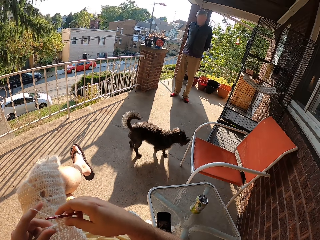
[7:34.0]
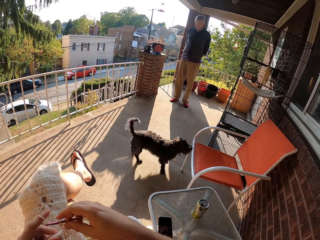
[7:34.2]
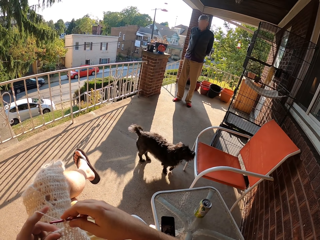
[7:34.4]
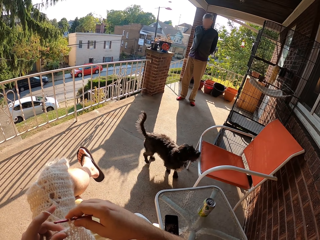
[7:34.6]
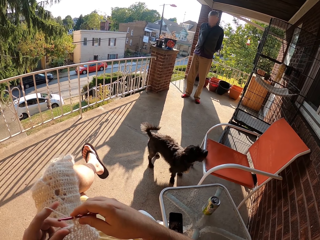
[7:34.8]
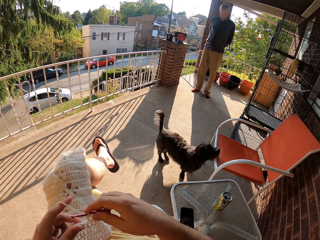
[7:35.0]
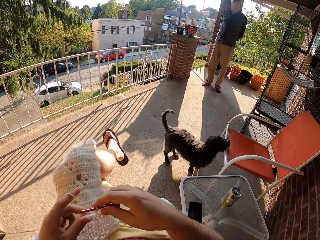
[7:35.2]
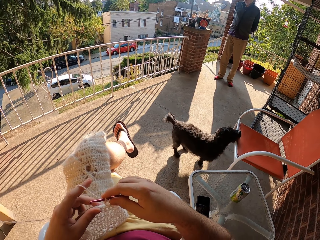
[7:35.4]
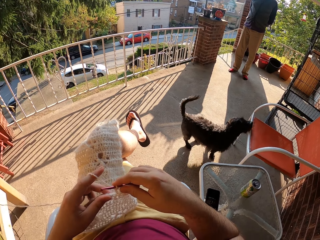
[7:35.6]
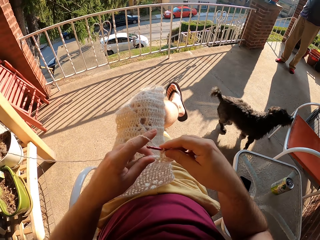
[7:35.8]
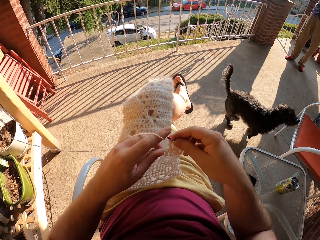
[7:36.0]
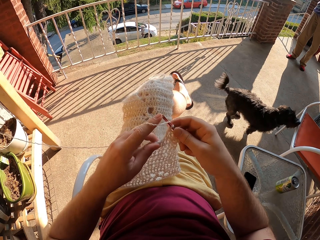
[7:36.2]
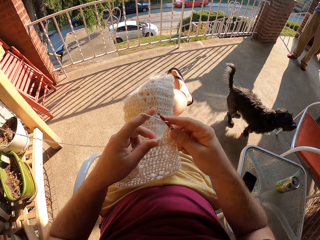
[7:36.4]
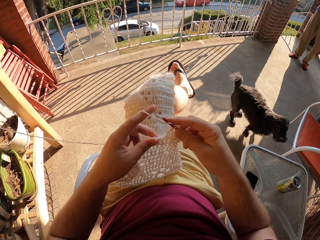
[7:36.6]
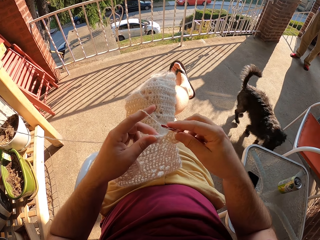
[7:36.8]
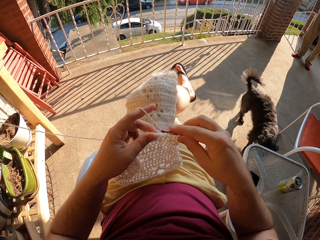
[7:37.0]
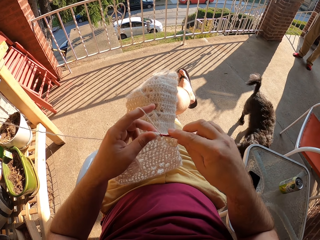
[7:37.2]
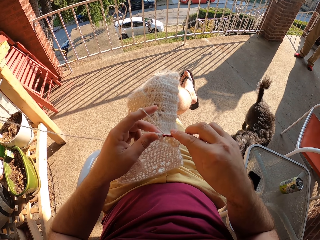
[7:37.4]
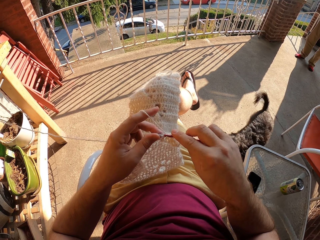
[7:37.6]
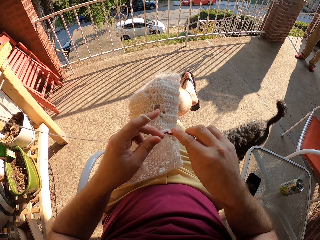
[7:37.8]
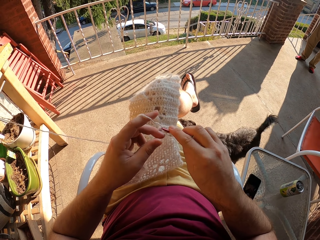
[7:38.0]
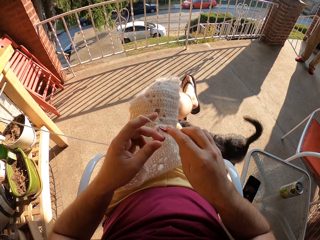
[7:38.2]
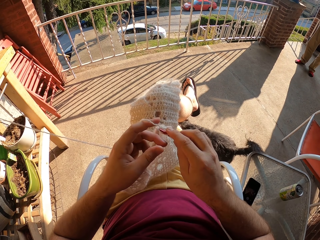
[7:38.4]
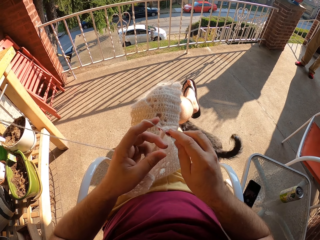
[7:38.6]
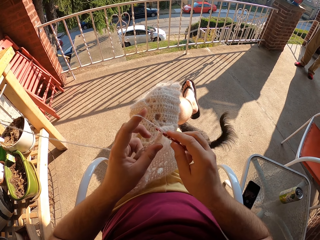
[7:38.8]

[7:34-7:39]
The camera wearer looks around the compound.

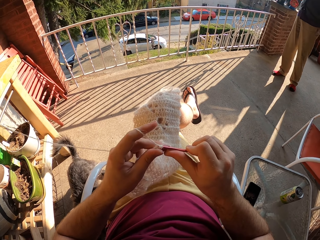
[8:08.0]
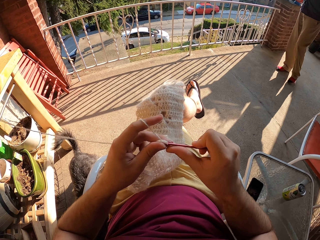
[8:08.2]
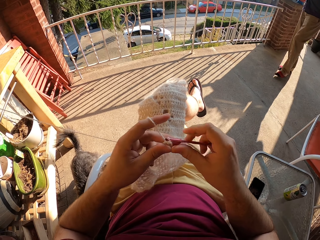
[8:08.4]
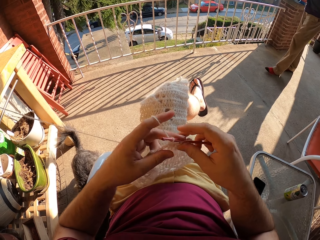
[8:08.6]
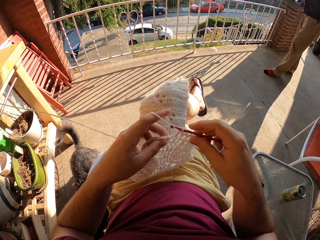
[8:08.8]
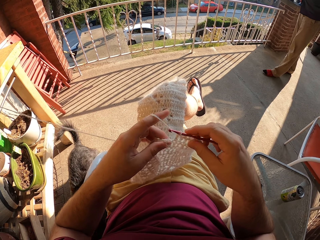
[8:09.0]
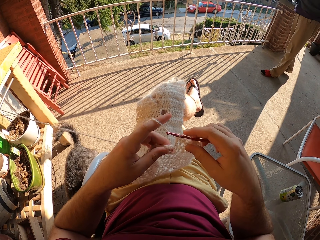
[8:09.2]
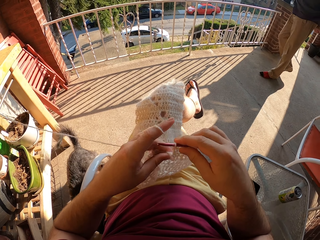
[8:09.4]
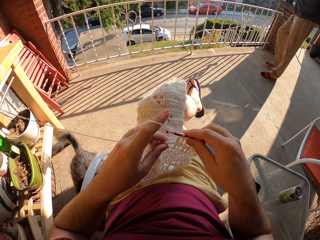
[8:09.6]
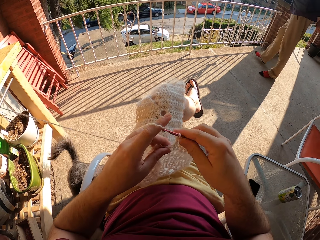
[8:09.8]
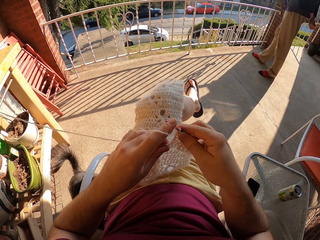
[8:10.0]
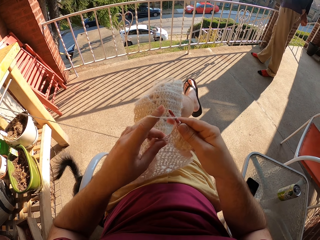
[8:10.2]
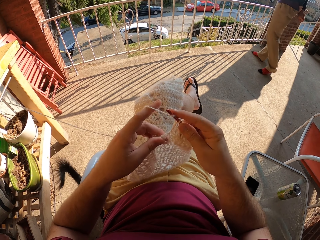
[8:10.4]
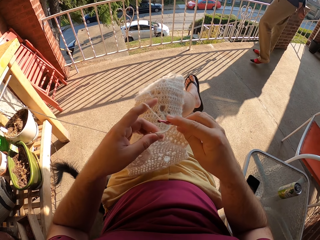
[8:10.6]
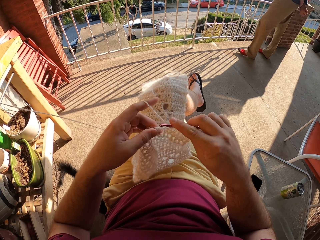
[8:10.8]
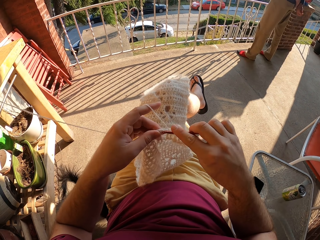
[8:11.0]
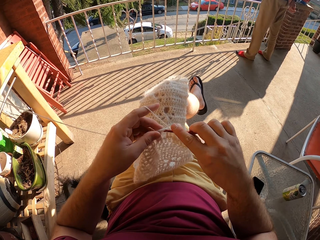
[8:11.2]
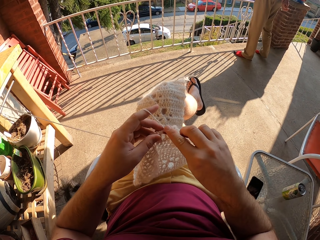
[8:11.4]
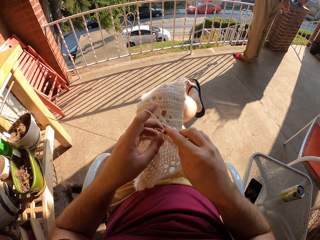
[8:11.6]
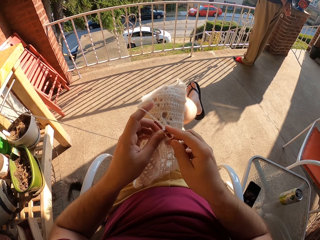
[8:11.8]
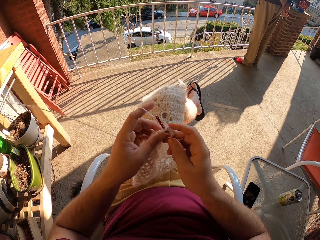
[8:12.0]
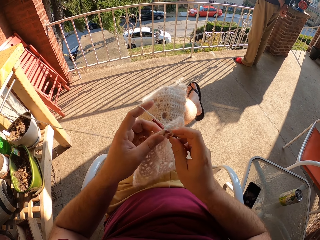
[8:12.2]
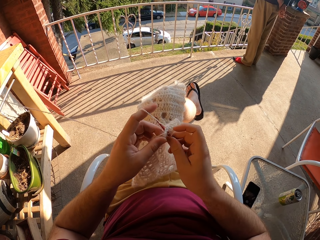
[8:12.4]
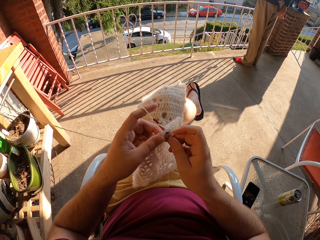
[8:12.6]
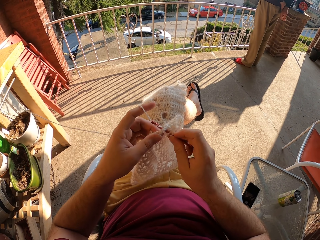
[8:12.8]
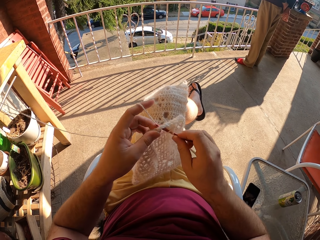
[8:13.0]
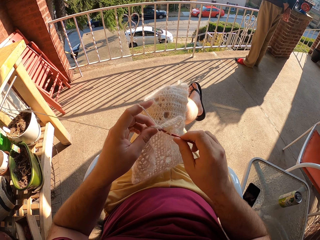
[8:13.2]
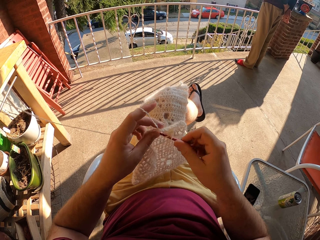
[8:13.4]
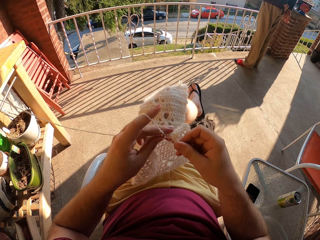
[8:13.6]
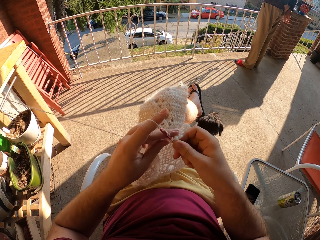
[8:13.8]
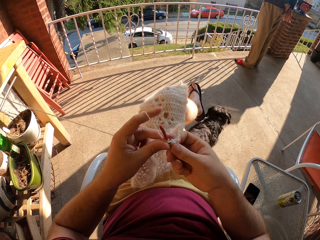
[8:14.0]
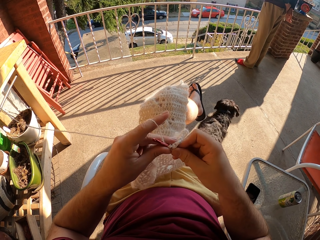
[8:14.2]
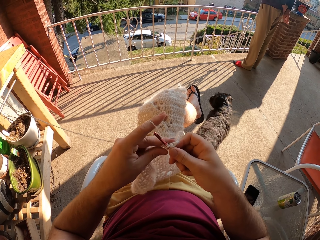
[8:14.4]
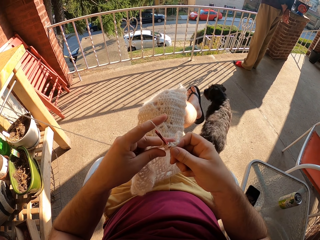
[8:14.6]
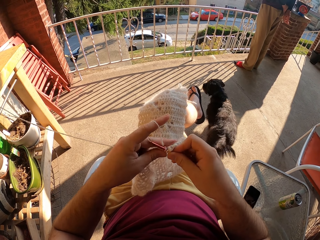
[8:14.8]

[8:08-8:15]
A person moves in the compound.

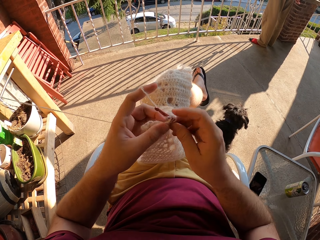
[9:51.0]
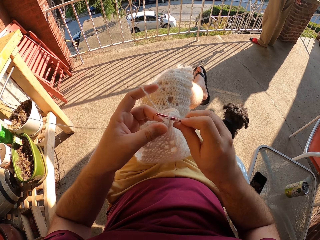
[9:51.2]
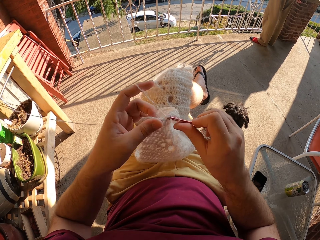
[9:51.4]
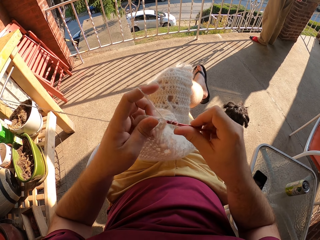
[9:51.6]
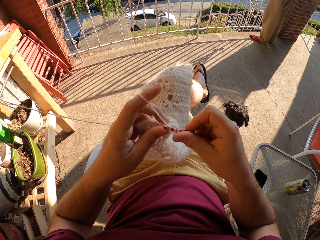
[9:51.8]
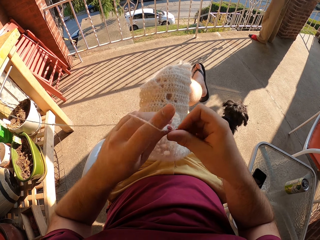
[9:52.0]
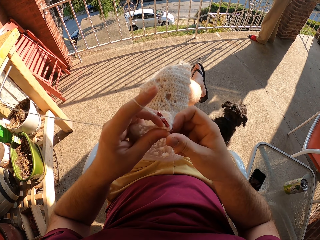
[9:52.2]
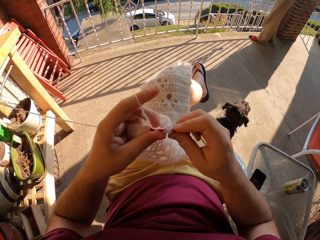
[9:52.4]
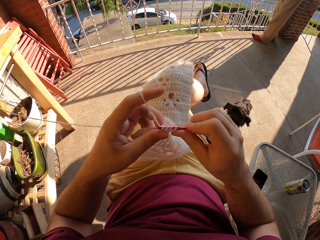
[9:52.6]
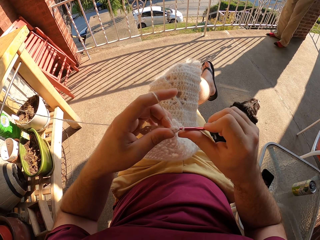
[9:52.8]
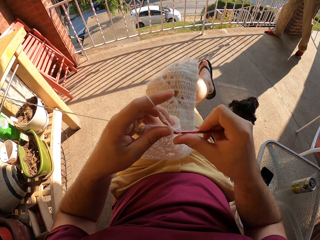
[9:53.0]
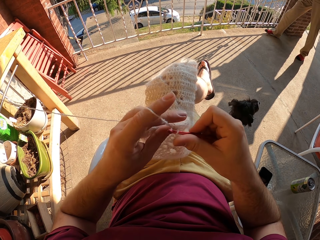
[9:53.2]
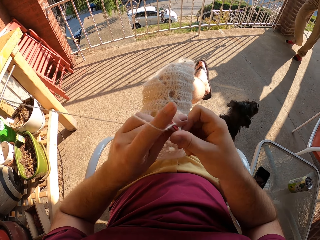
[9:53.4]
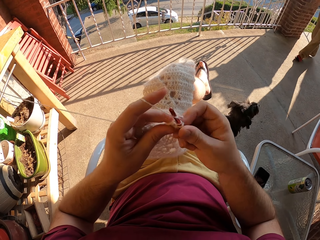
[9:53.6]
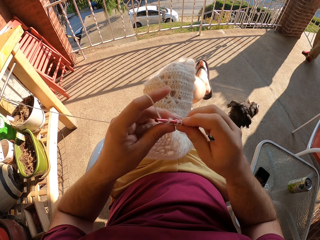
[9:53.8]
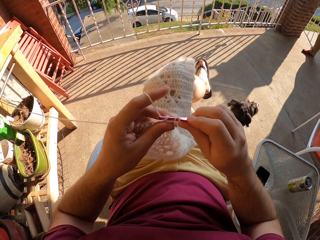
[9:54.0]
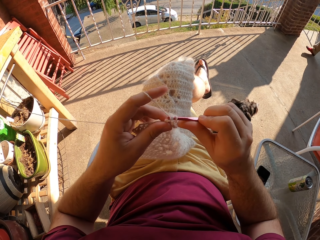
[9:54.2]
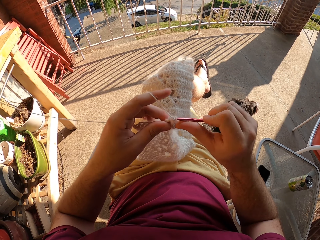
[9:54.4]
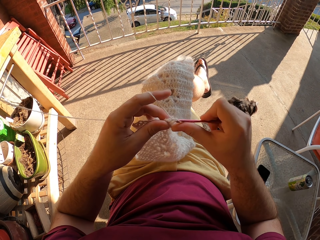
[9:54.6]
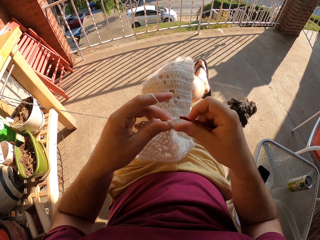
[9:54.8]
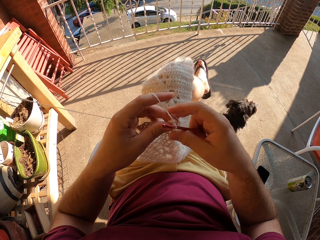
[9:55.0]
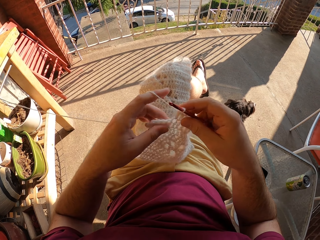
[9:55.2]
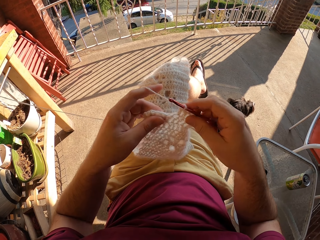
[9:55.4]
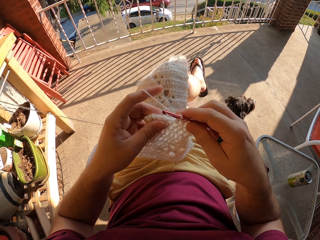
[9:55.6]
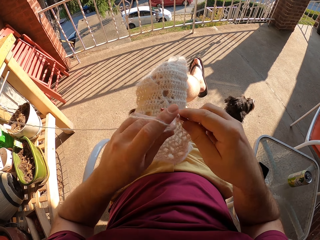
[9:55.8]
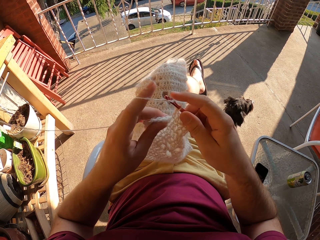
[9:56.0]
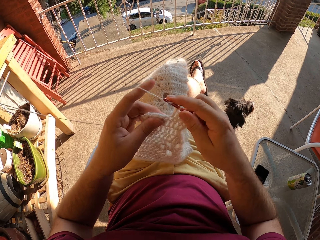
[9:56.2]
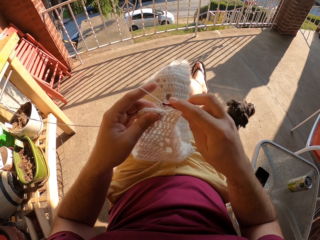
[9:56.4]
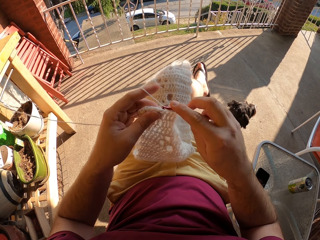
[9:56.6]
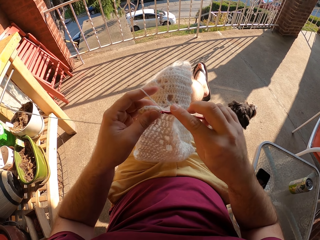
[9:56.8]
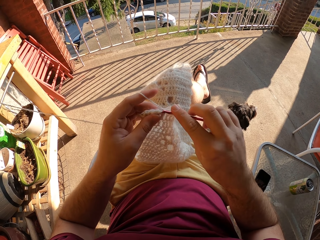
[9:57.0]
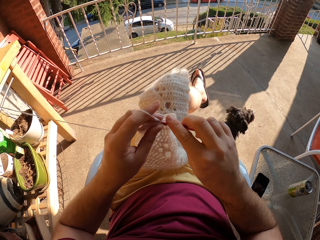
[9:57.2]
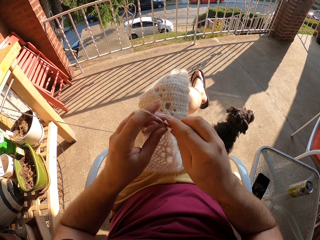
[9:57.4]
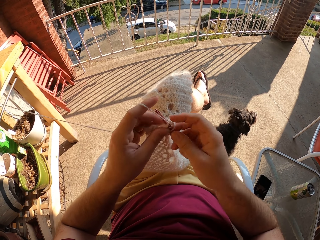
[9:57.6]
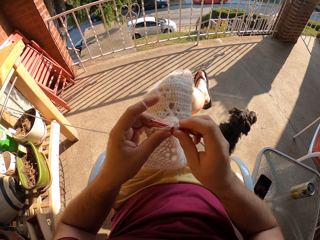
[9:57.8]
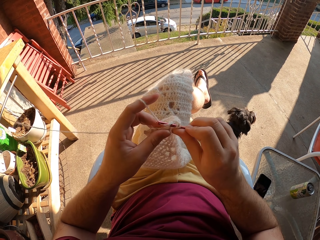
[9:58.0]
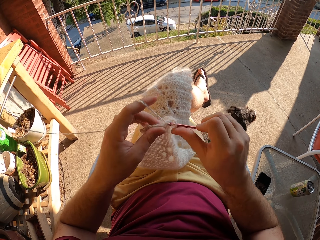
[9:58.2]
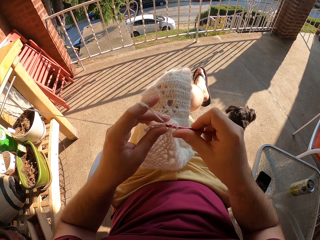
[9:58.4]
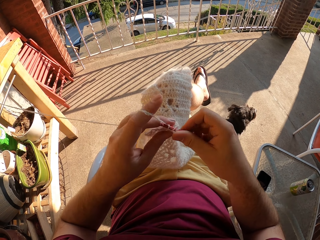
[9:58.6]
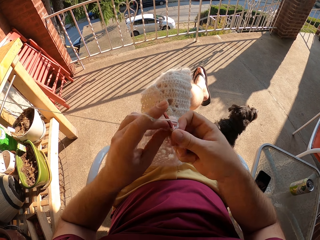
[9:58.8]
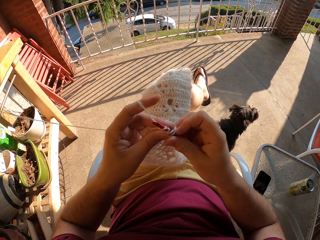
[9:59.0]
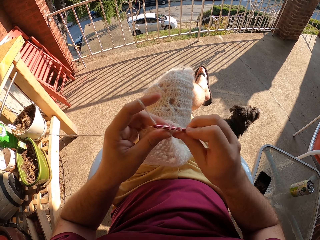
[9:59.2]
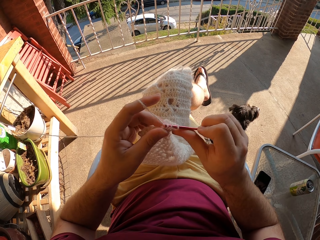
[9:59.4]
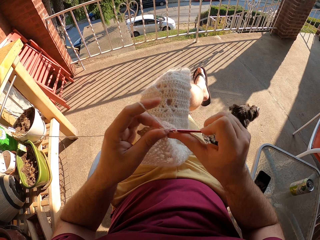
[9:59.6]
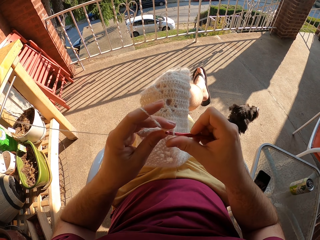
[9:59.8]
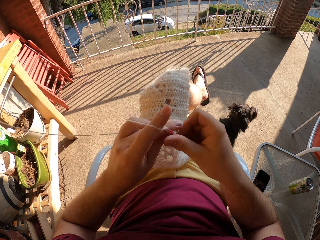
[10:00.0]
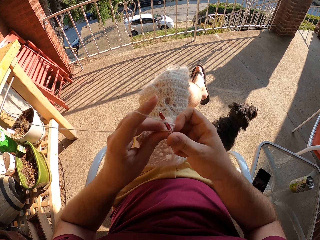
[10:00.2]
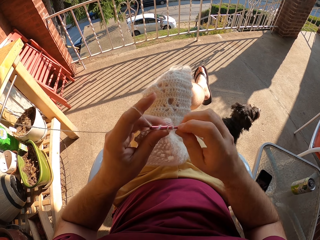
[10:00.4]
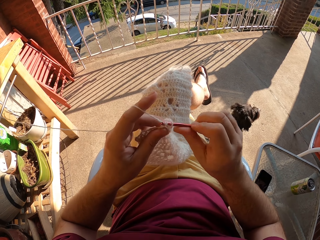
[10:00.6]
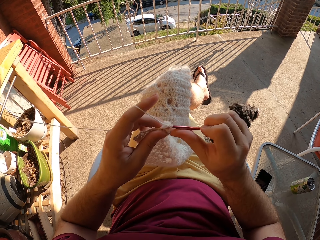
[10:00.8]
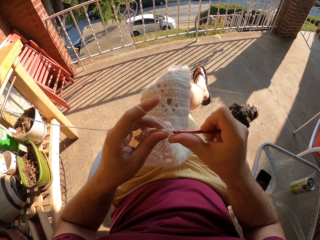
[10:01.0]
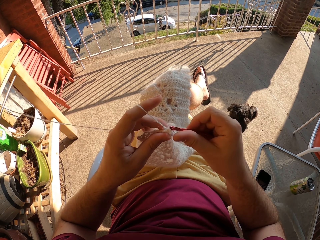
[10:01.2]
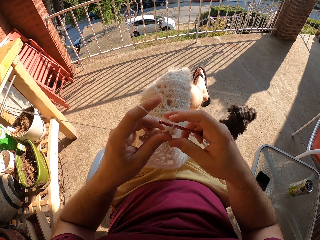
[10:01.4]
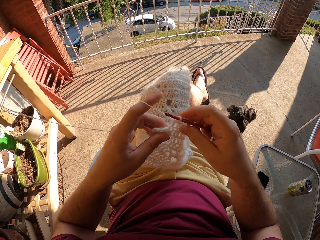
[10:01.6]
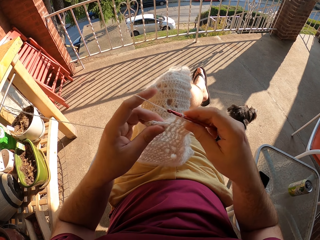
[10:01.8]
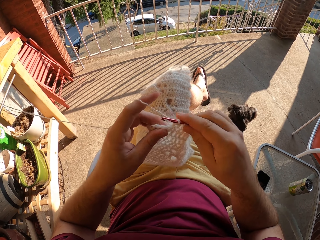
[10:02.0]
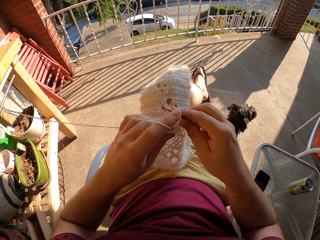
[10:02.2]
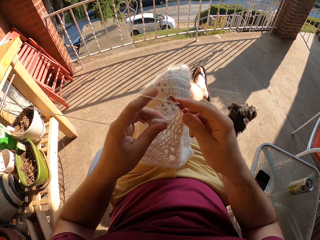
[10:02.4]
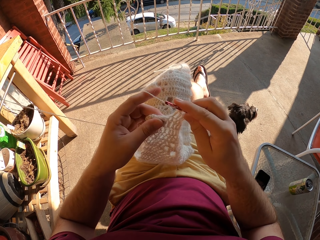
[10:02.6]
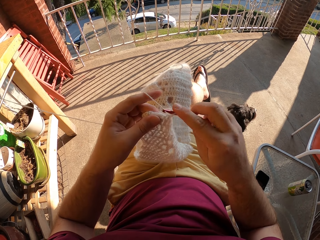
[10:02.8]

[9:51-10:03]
A person walks in the compound.
